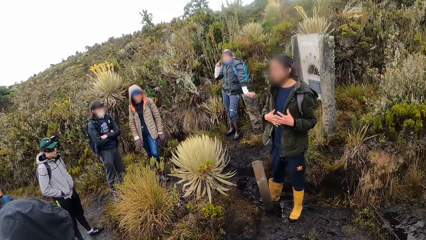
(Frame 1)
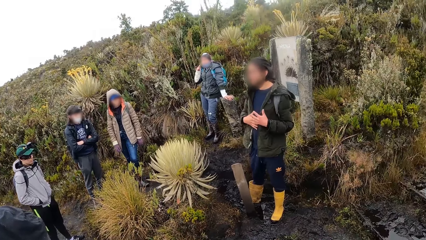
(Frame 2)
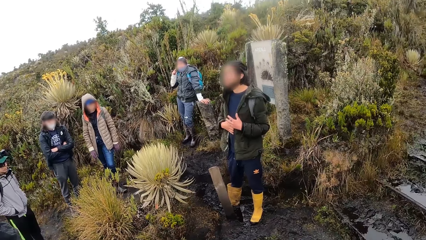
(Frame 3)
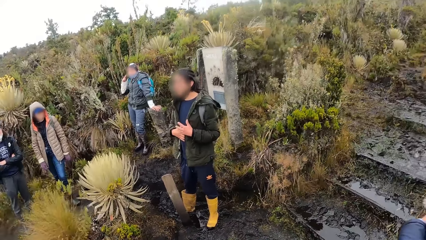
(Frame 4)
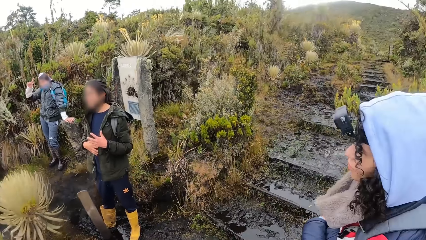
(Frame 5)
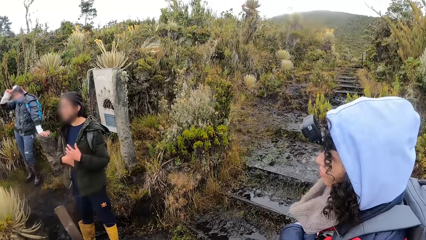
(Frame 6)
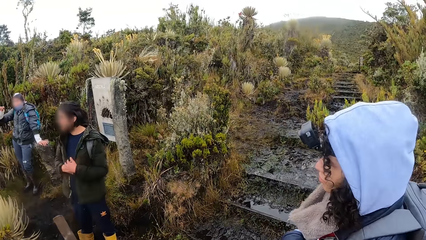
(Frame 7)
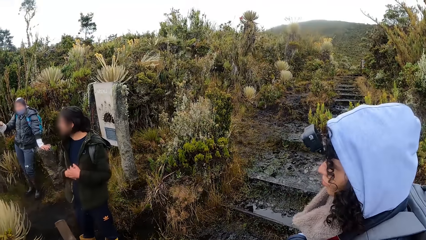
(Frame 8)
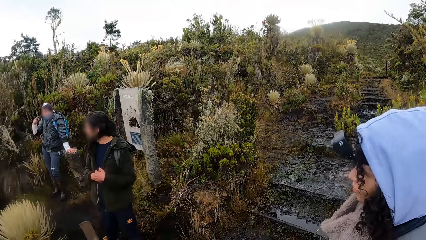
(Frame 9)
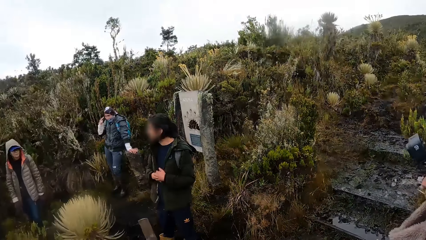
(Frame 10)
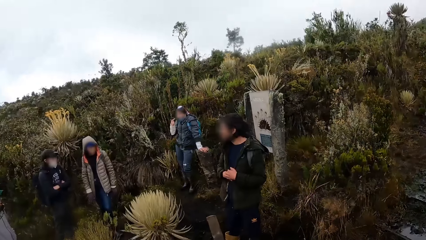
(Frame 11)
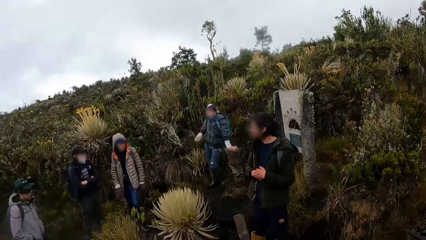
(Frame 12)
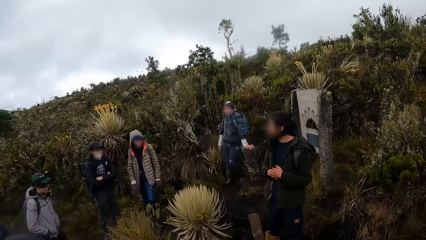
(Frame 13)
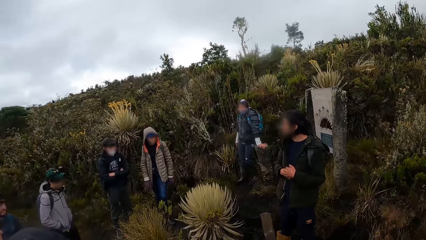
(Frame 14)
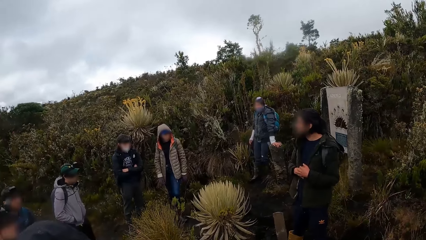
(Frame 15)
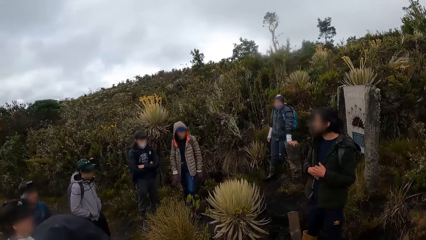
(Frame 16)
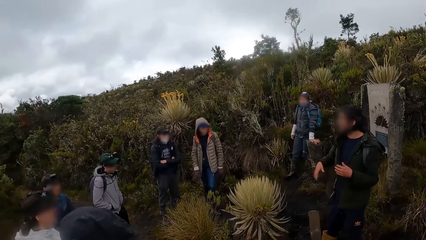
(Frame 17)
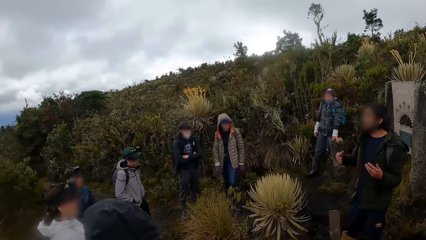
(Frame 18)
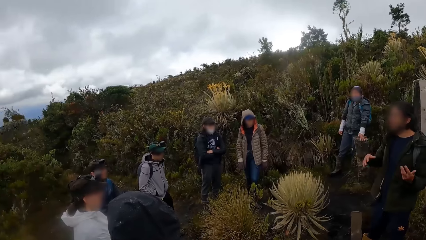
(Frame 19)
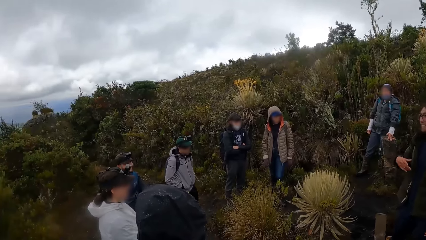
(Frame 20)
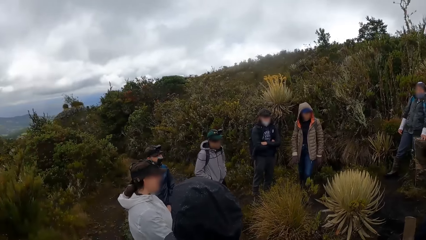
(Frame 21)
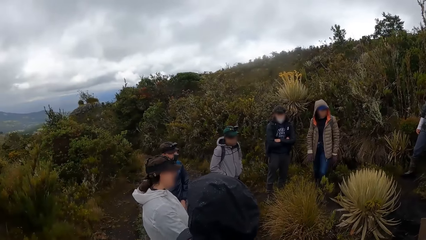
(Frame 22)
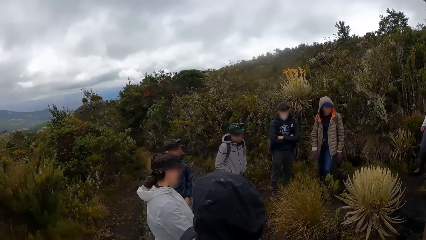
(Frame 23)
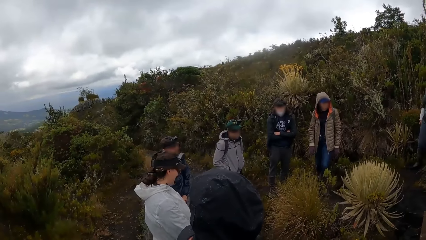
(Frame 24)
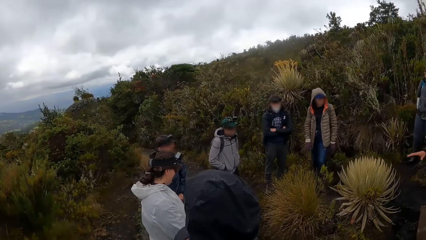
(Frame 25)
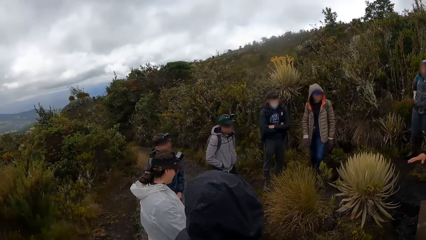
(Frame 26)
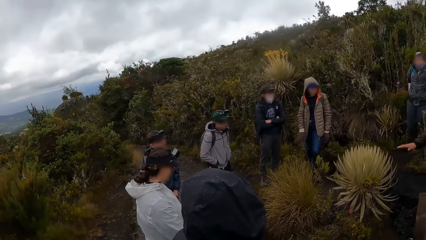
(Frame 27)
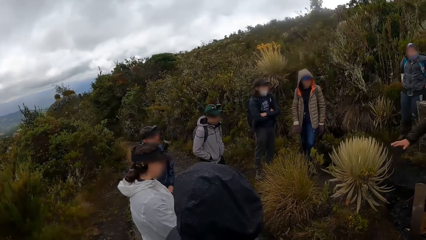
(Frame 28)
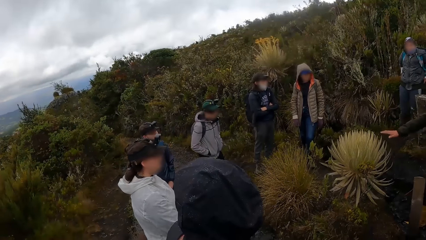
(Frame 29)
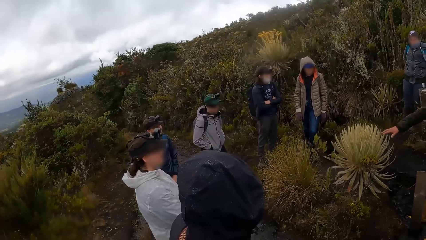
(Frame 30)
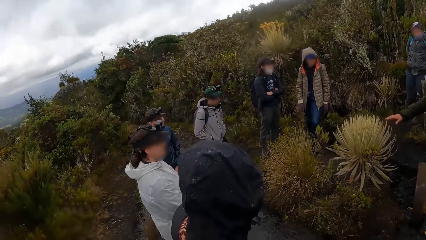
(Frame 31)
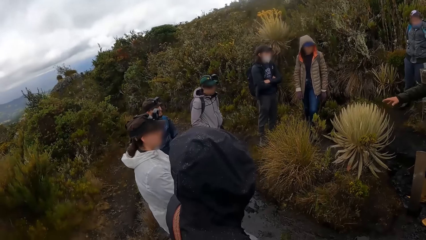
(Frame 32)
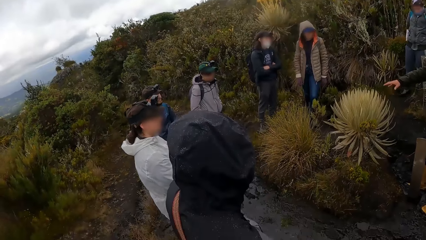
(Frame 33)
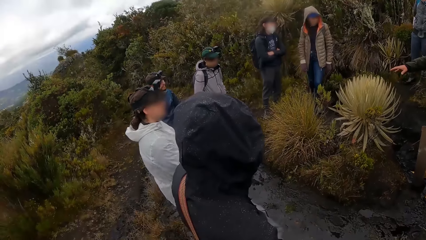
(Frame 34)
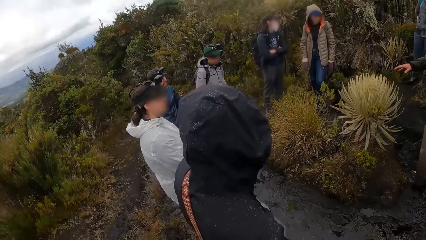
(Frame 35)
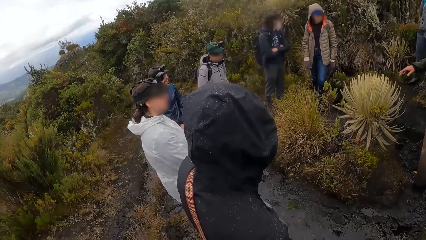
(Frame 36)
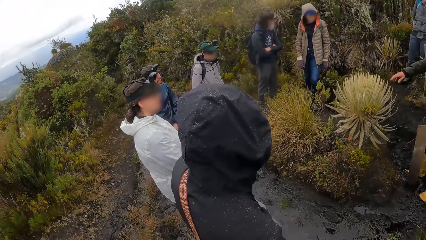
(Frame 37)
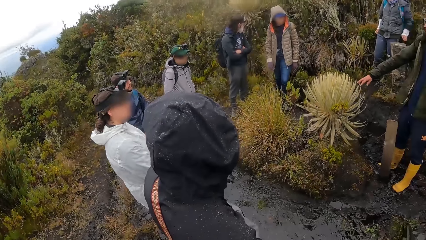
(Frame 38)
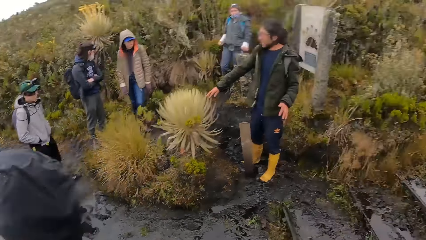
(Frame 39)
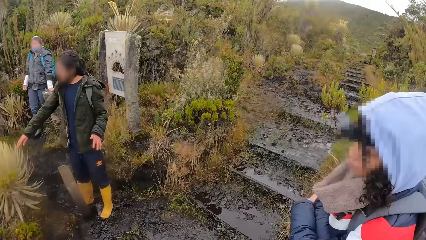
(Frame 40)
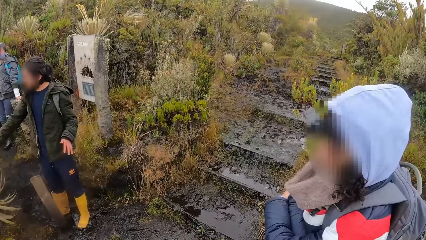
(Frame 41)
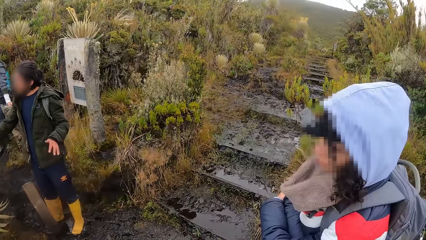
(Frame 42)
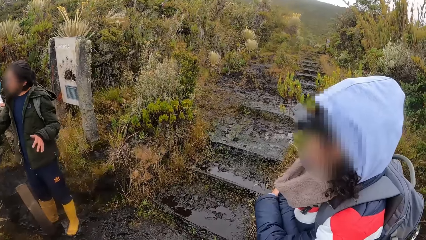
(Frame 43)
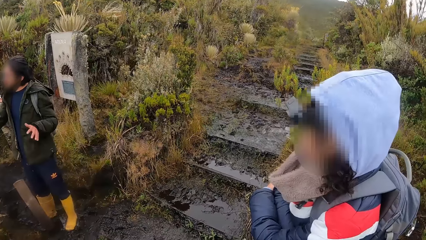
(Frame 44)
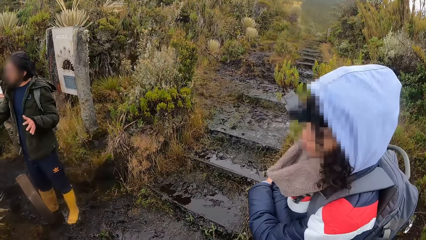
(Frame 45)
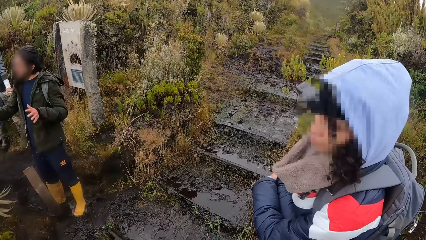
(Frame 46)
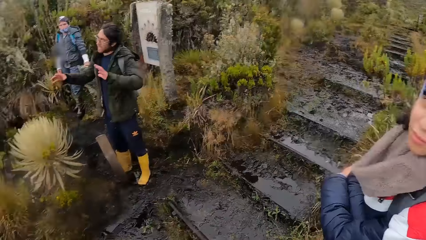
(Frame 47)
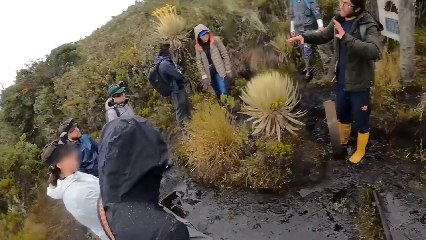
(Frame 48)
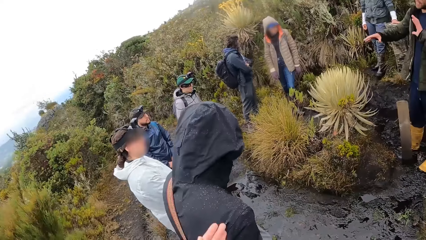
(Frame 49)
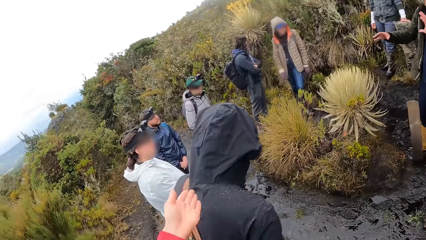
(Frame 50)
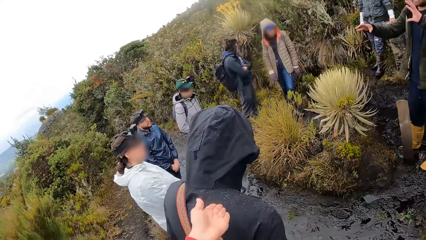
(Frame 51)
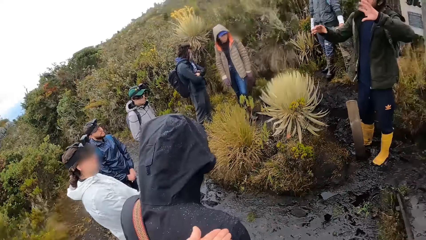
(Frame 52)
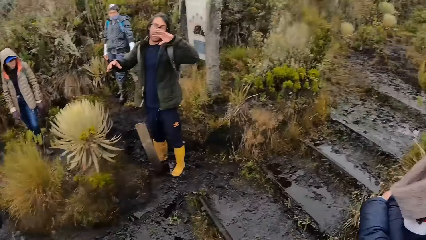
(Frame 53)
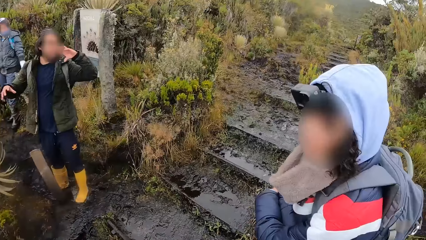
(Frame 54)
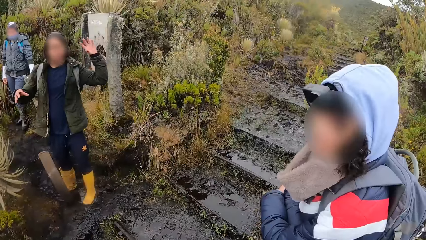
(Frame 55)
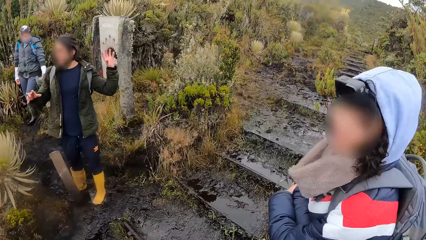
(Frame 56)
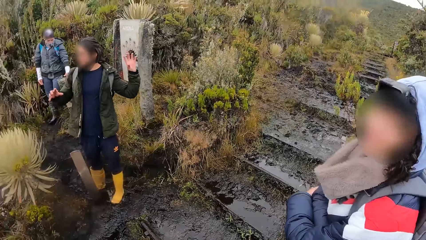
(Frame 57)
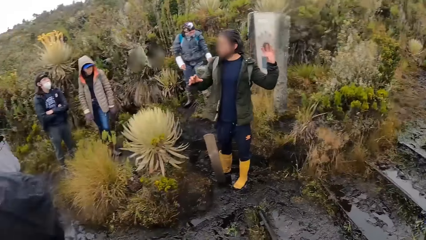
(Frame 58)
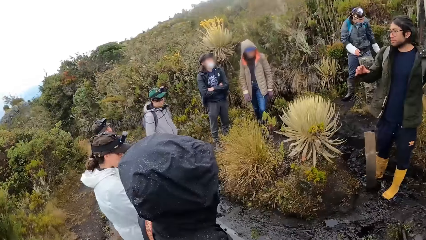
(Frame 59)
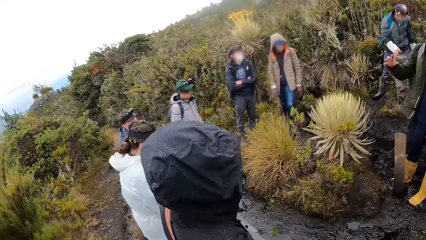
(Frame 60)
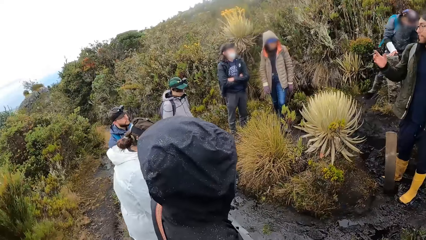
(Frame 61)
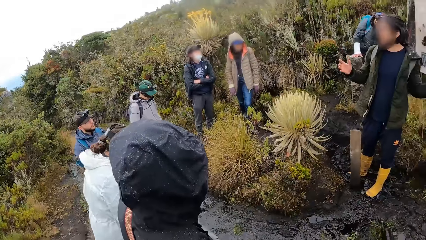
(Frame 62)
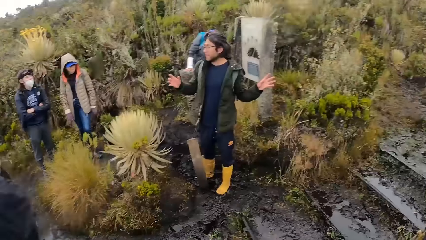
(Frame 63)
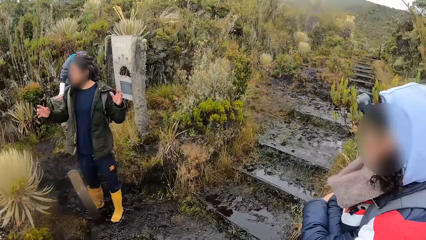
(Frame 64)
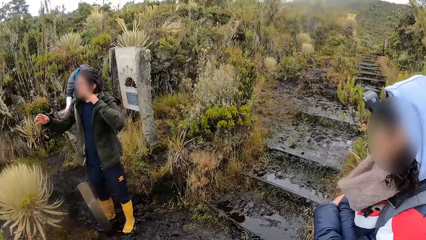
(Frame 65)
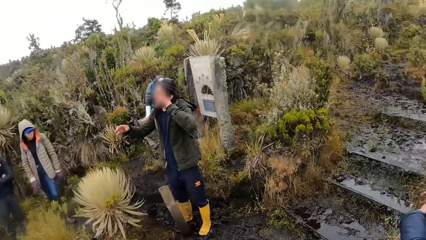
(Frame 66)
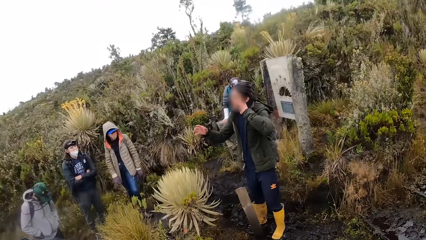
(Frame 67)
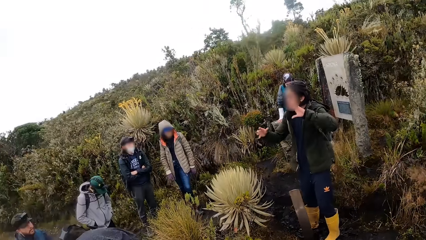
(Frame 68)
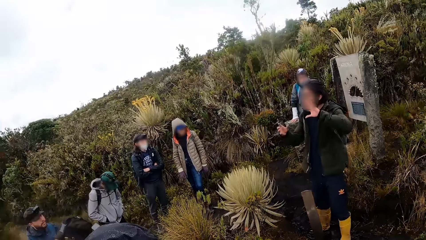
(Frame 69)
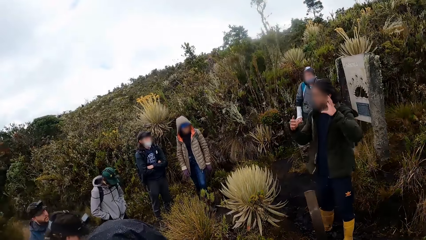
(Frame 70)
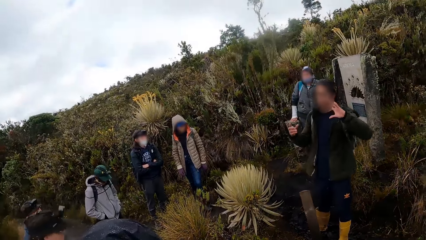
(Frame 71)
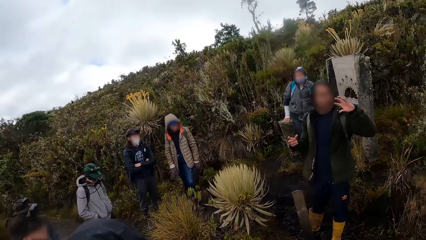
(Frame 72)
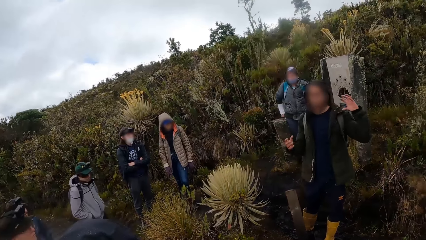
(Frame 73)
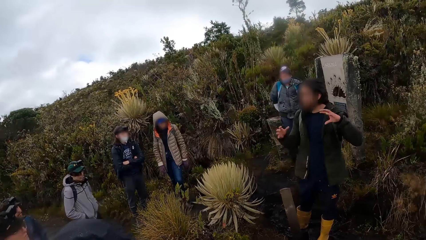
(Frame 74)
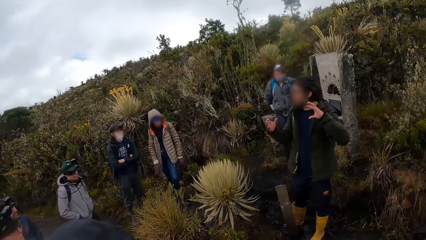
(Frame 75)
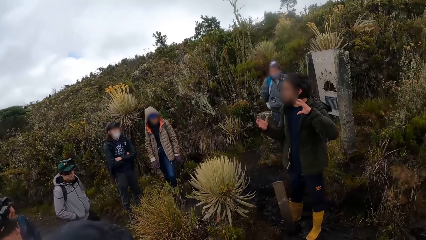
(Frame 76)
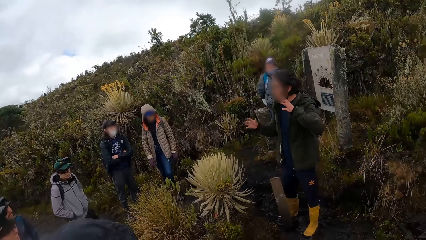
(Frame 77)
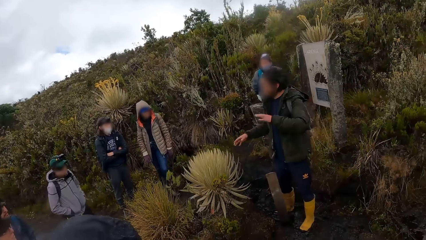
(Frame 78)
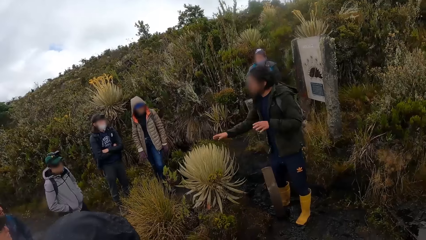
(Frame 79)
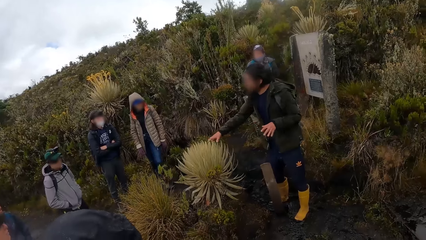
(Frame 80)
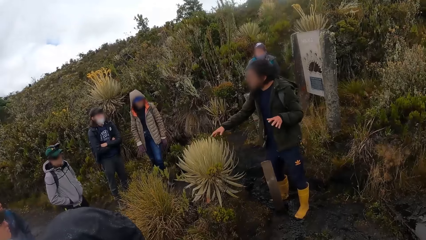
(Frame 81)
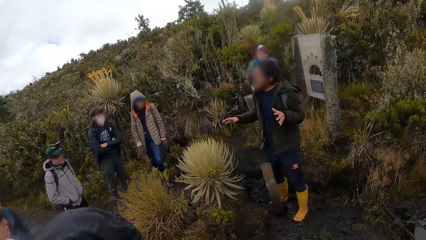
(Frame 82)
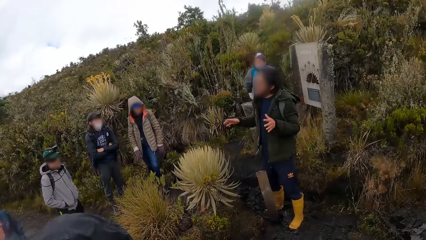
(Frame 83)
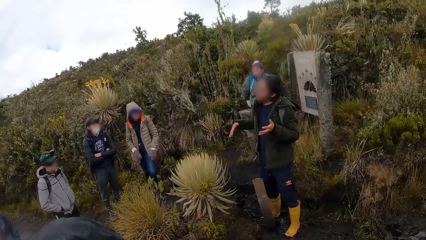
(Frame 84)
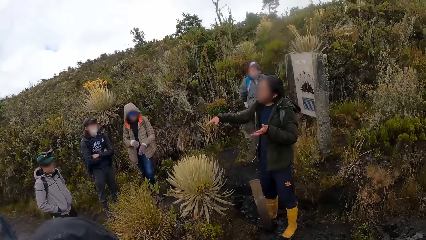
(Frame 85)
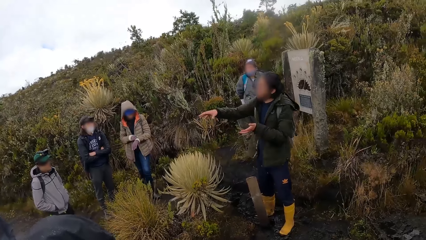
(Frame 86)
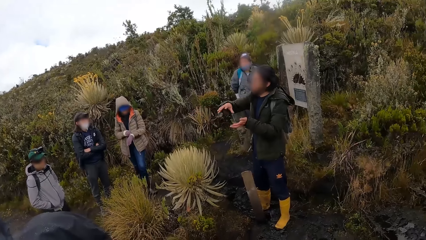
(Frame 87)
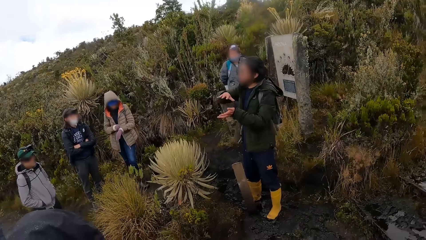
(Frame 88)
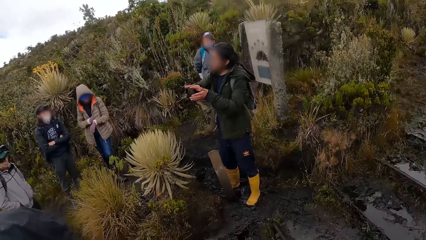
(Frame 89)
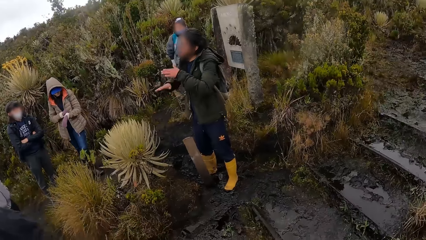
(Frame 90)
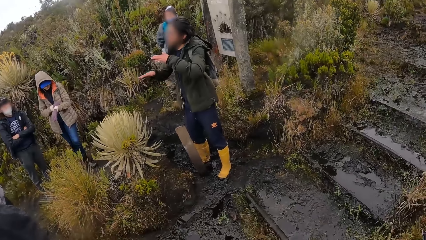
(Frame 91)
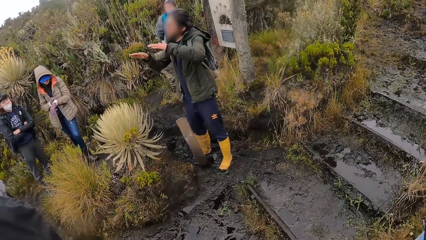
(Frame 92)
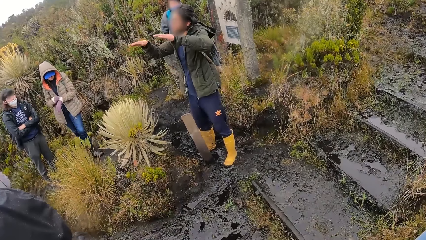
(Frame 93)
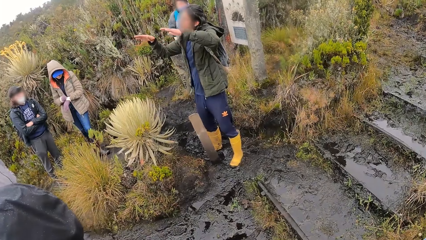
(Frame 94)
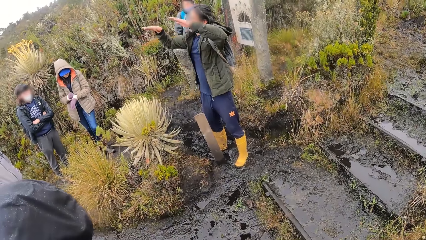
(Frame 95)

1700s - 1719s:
A woman touches her head. A man interacts with the group of people in the forest. The woman moves around. Another man interacts with the group of people in the forest. Another man uses gestures and moves hands. The camera wearer uses gestures and looks around. The woman moves around. The other man touches a plant and uses gestures.
